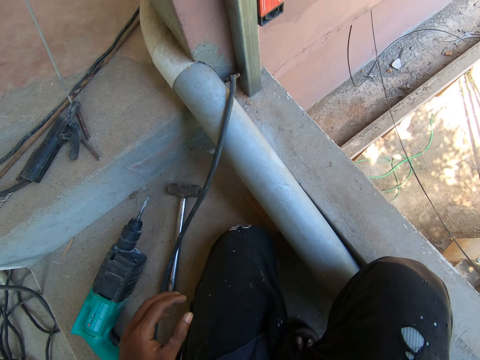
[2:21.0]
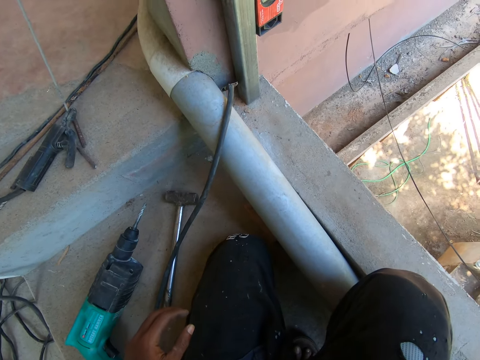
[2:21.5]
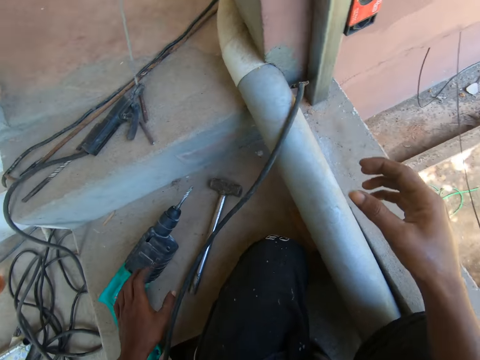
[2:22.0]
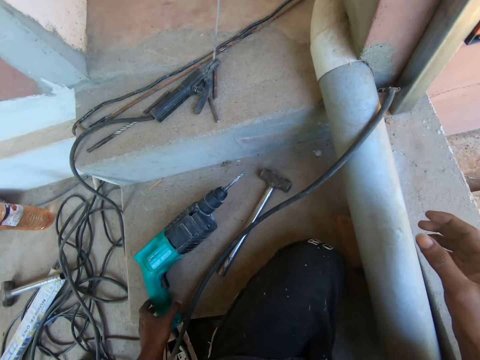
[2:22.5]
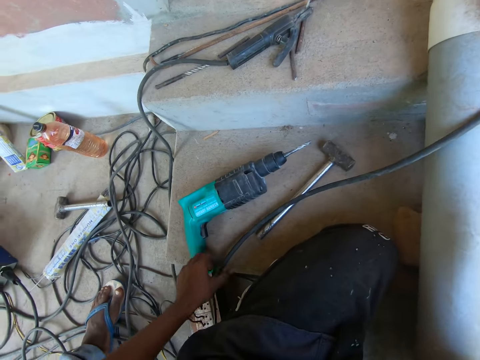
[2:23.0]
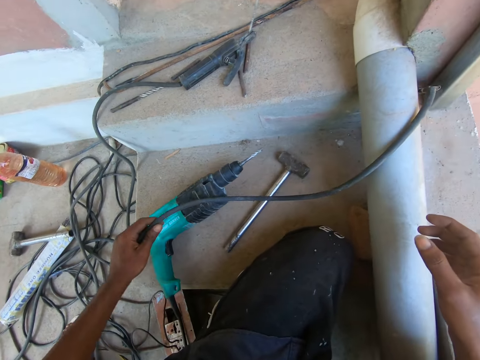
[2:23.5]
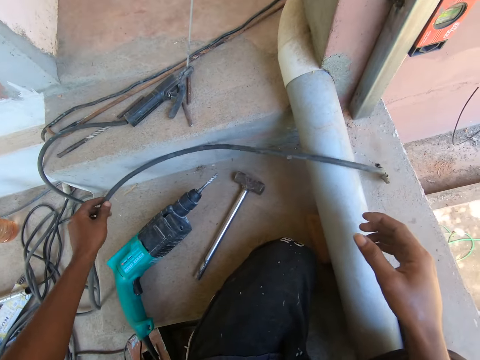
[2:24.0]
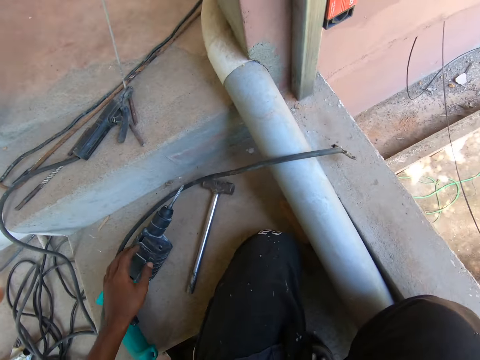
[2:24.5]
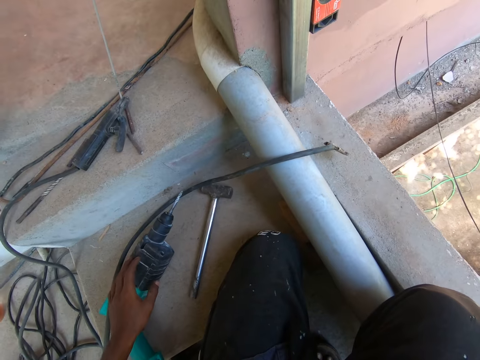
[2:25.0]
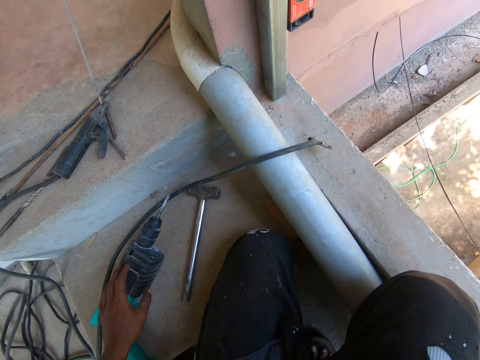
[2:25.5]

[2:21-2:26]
The camera wearer speaks to a man. He touches the drilling machine on the floor with his left hand. He lets go of something. He moves the welding cable on the floor with his left hand. He drops the cable on the floor.
